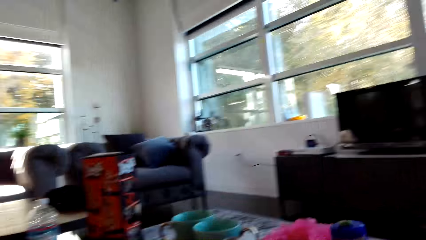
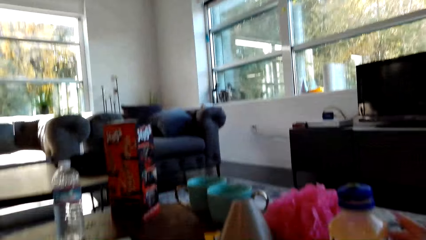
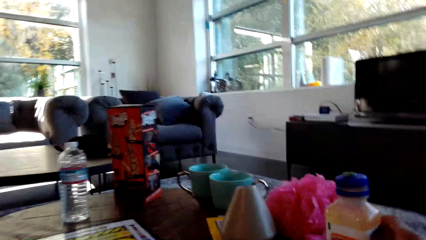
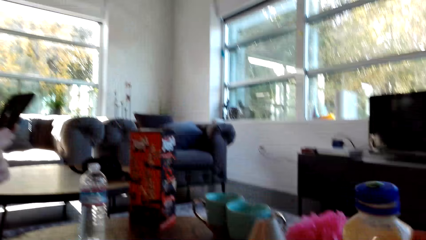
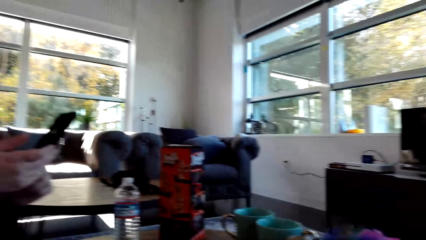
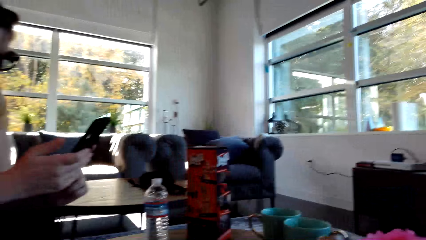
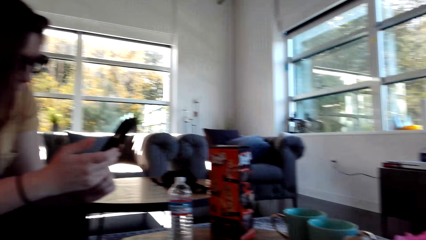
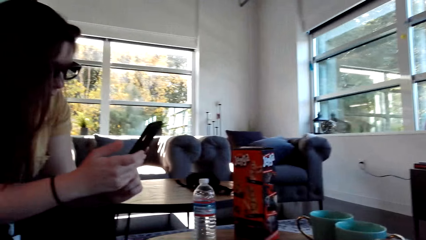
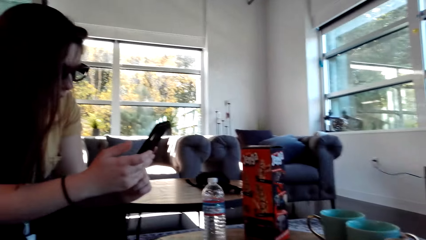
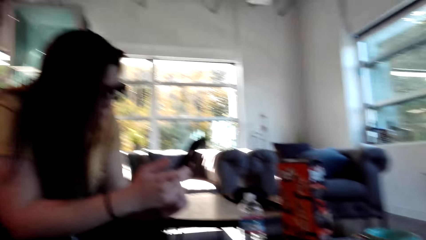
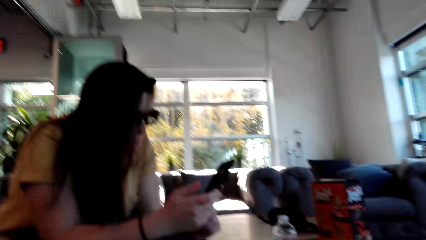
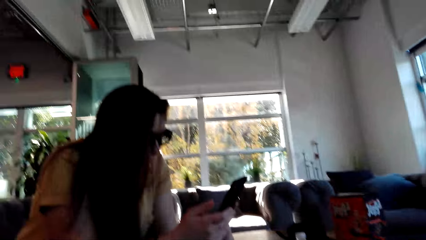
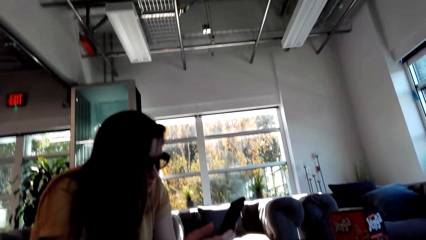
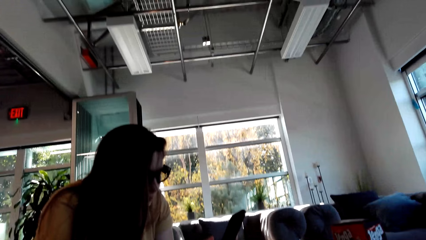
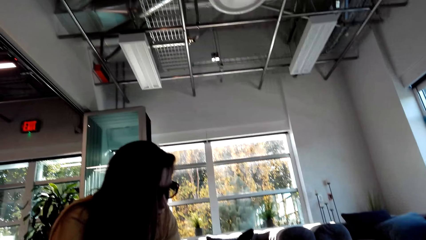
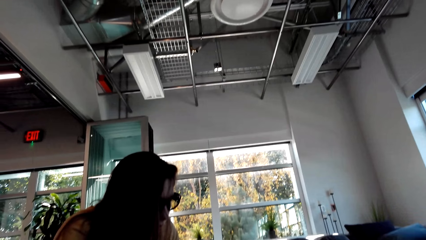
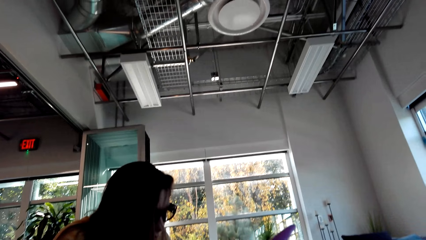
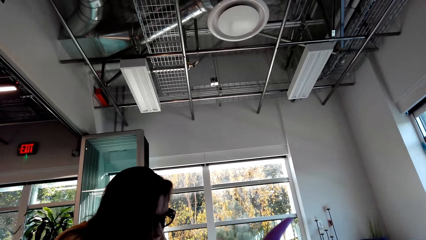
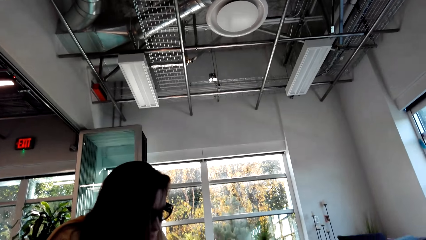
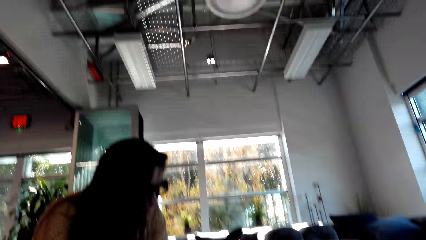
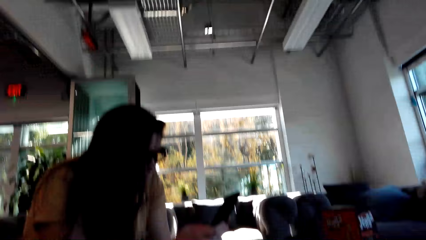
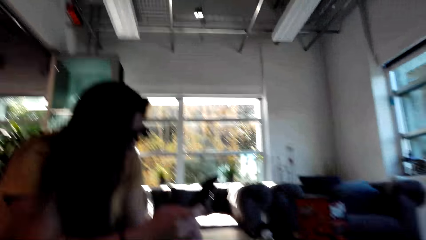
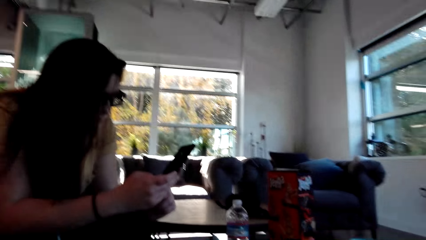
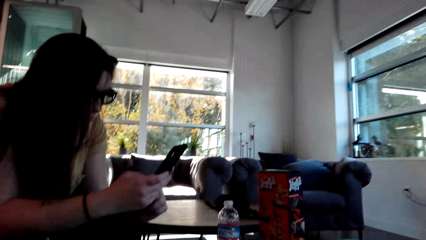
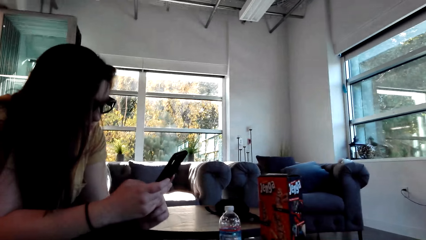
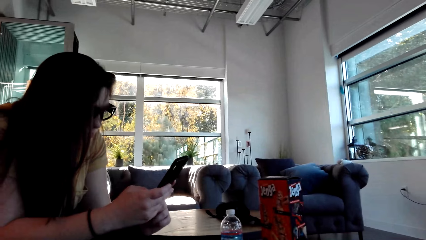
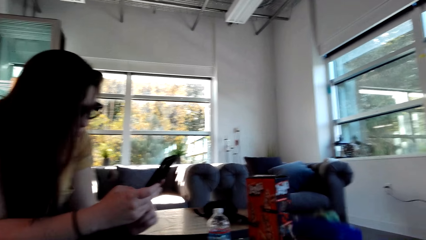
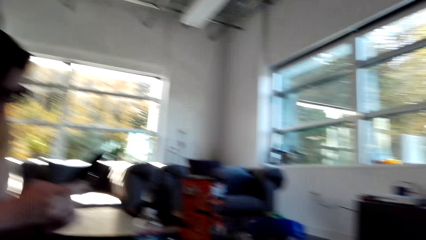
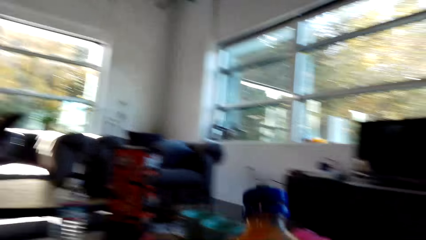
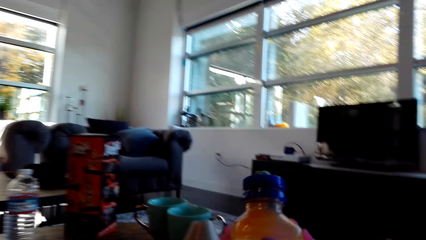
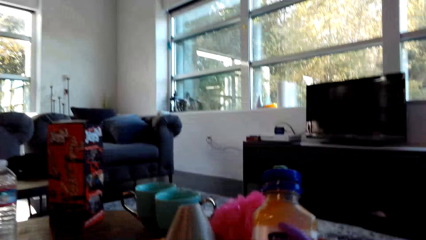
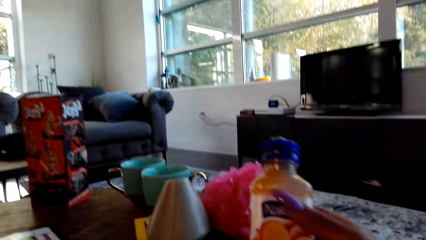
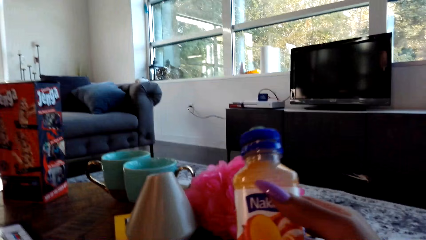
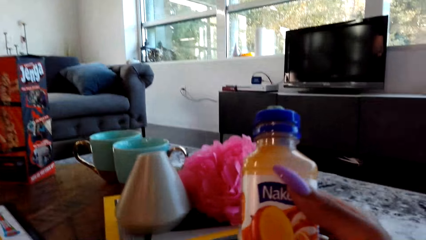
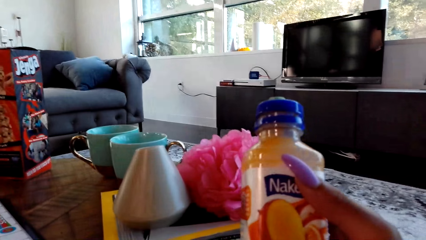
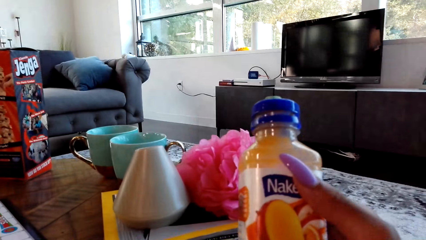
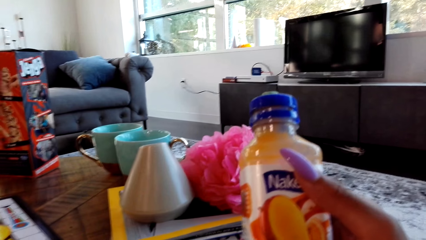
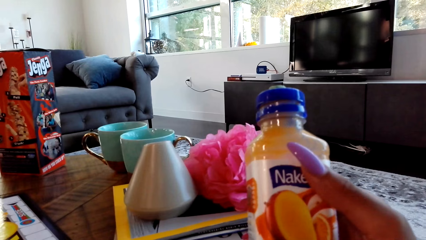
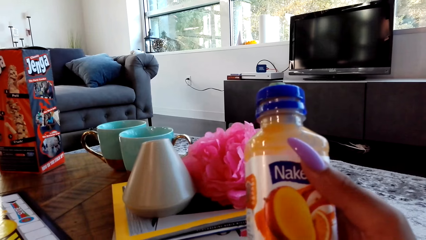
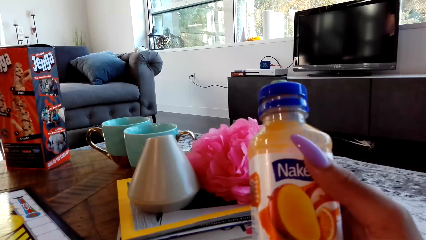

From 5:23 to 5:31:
The woman operates the phone. The camera wearer holds the bottle in her right hand. She turns the bottle.

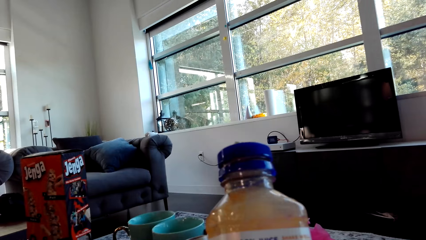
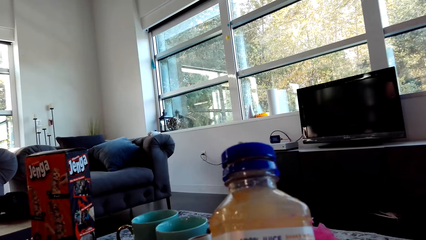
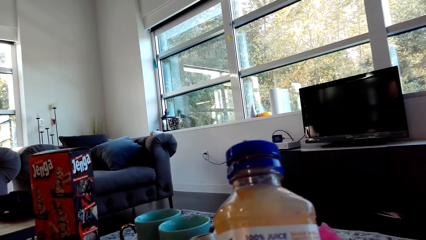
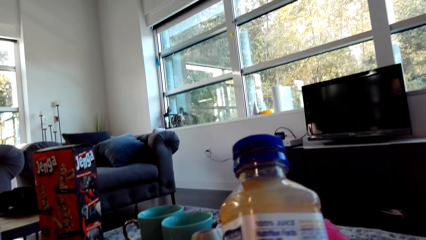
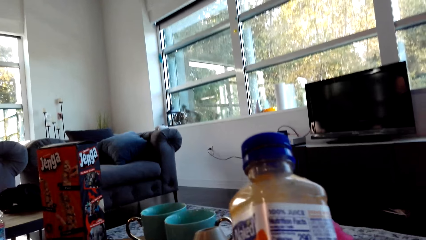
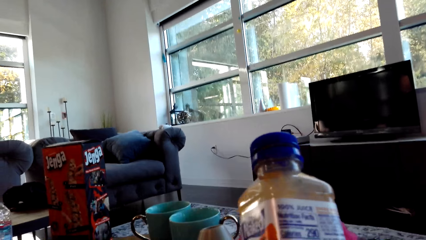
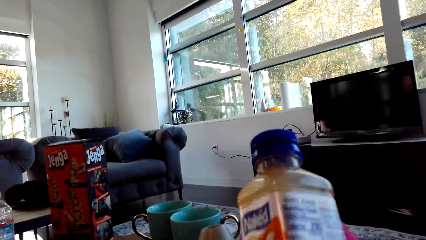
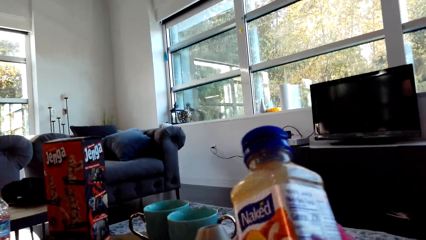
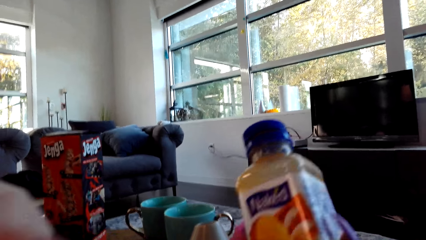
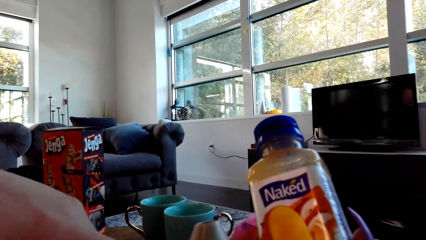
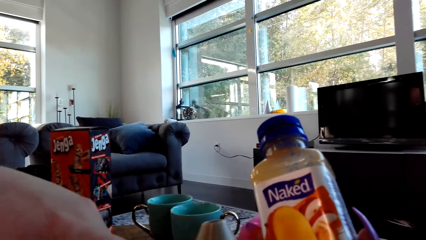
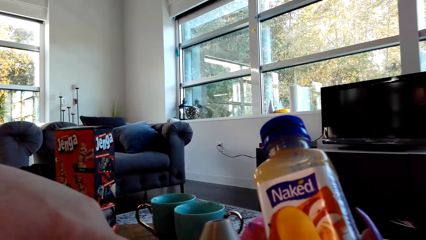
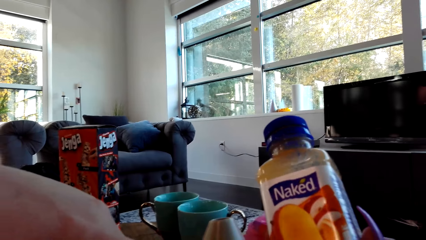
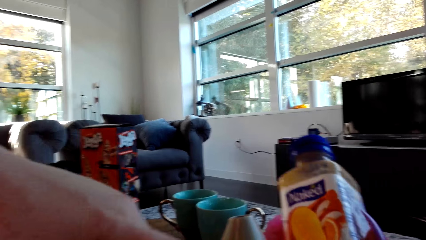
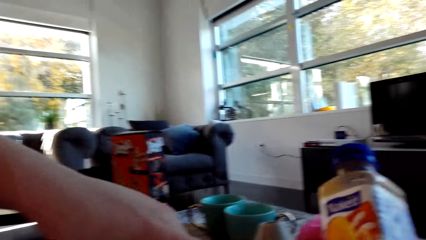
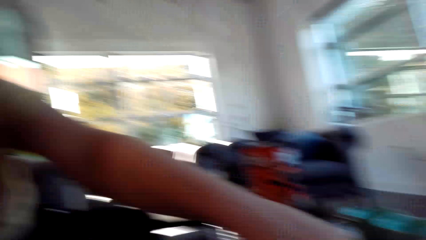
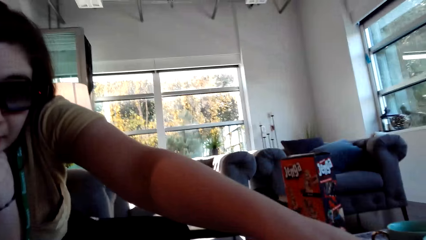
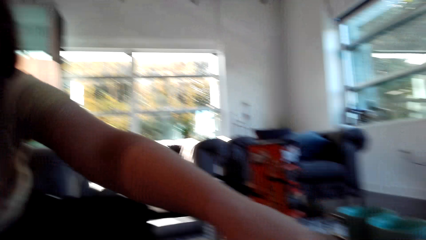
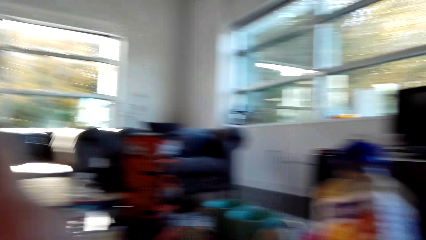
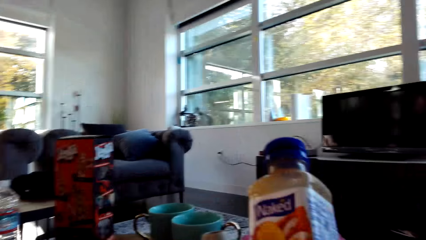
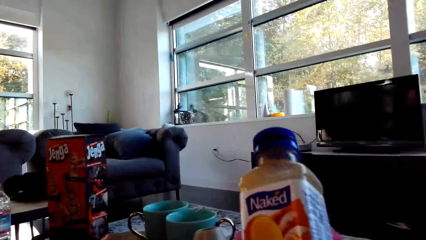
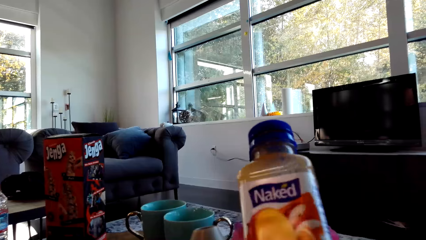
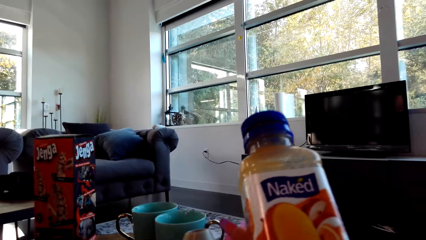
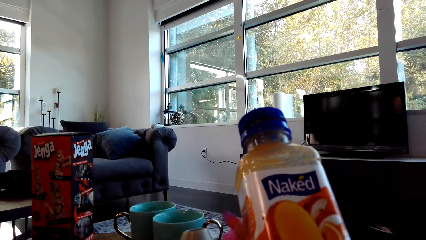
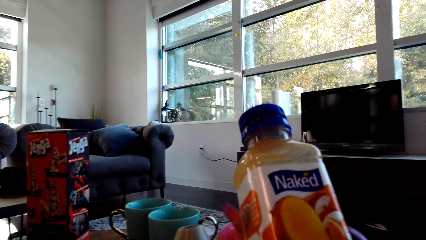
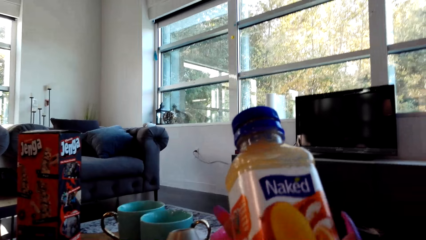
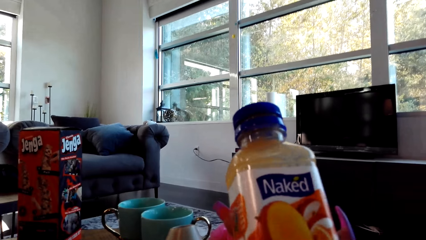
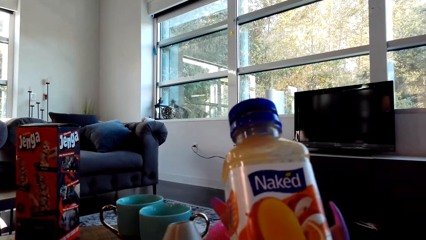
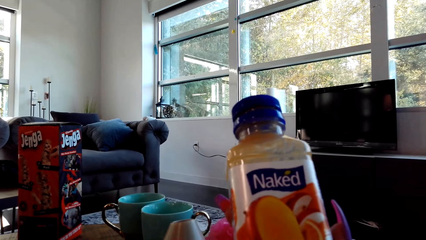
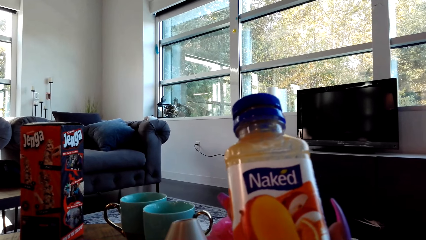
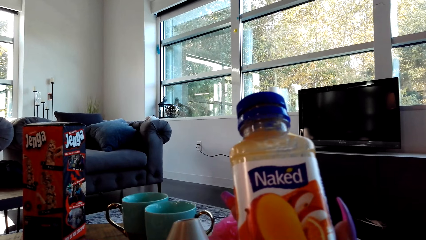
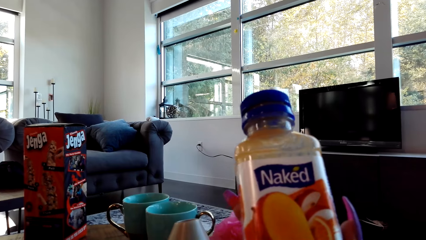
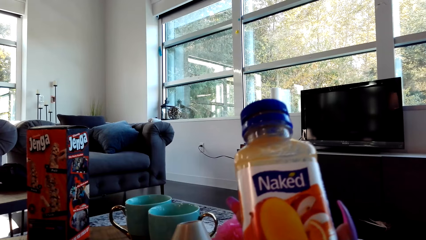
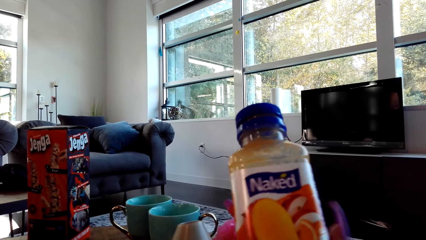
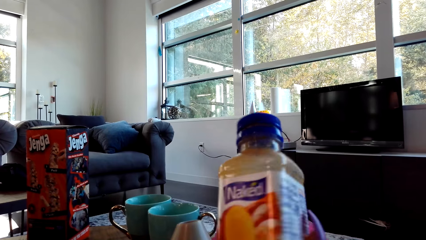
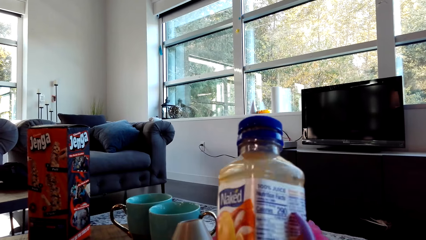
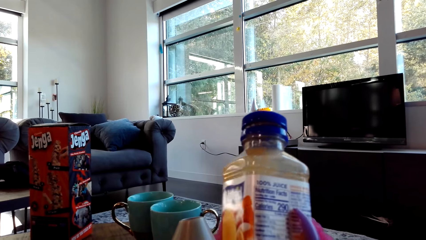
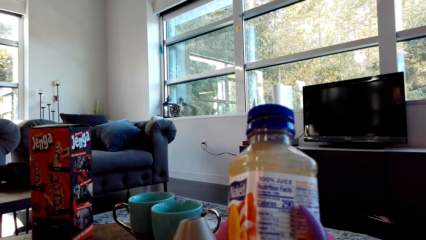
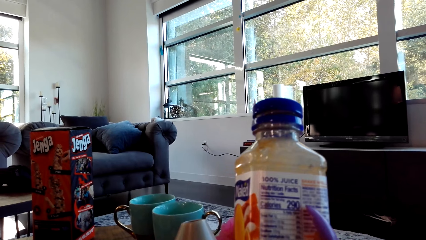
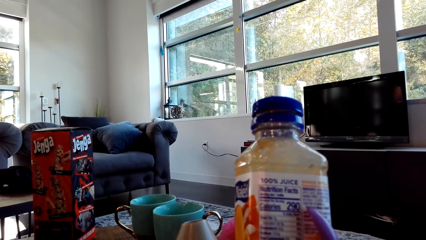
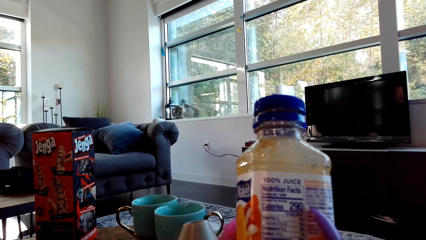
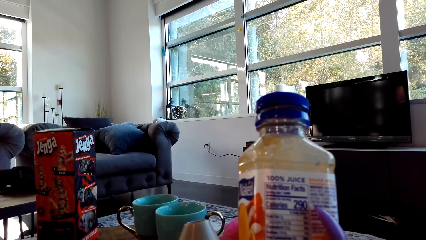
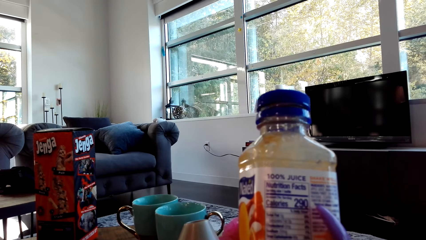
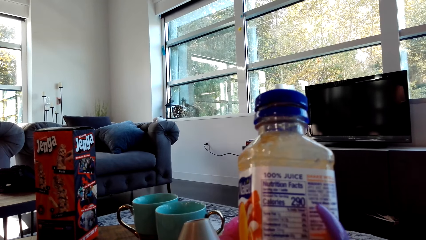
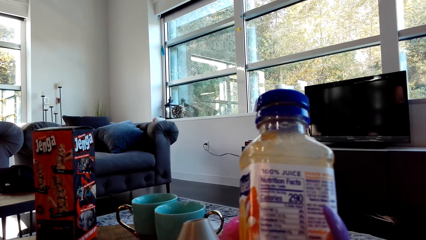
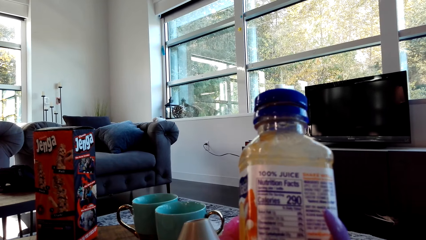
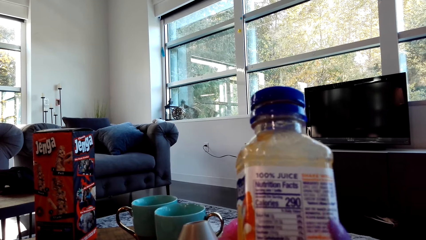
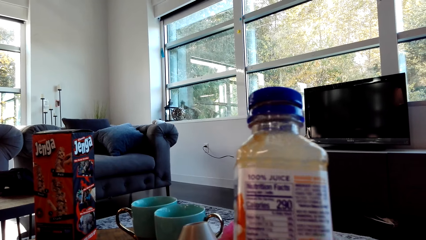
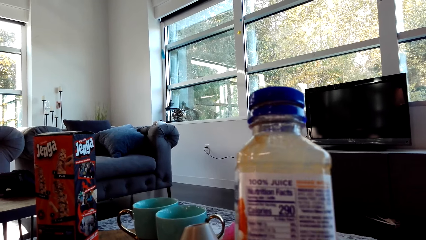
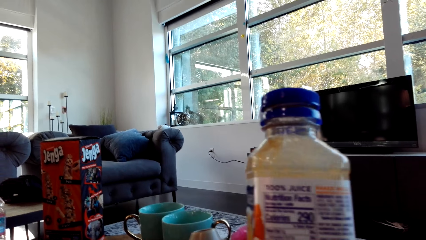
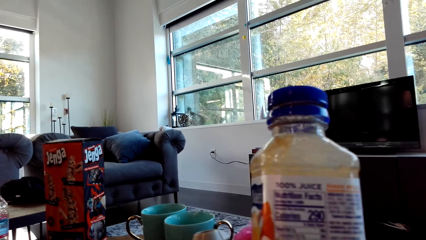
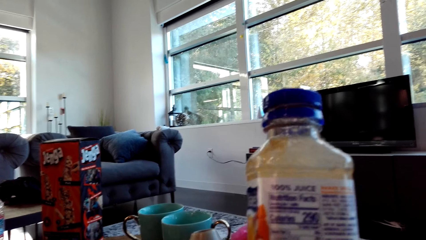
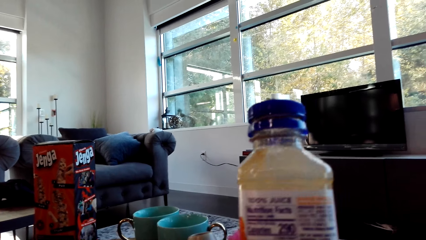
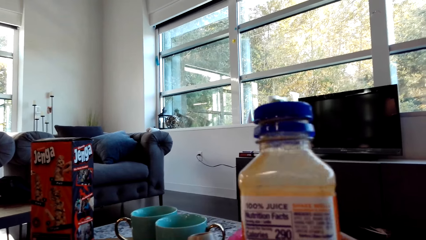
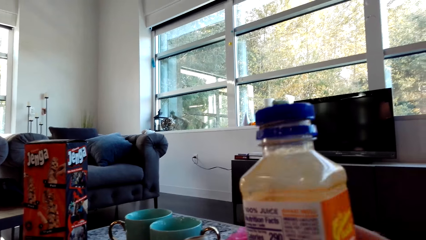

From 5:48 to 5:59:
The camera wearer holds the bottle in her right hand. A woman makes a gesture. The camera wearer turns the bottle.
